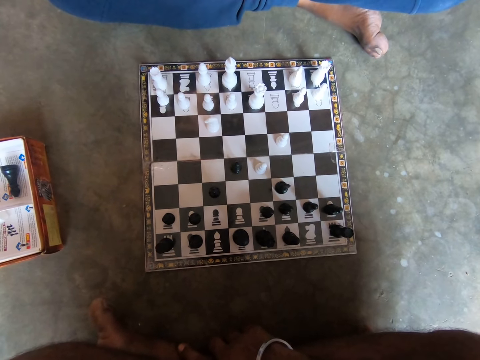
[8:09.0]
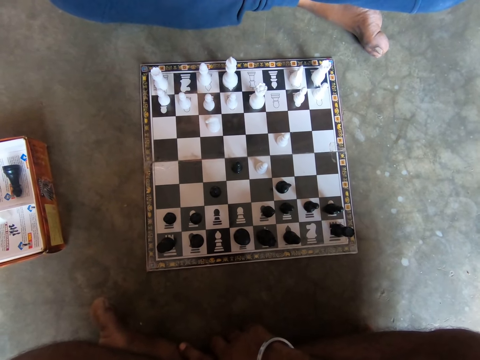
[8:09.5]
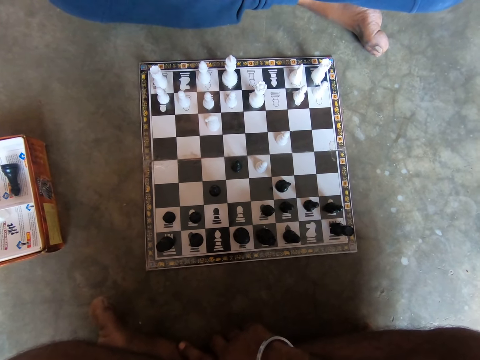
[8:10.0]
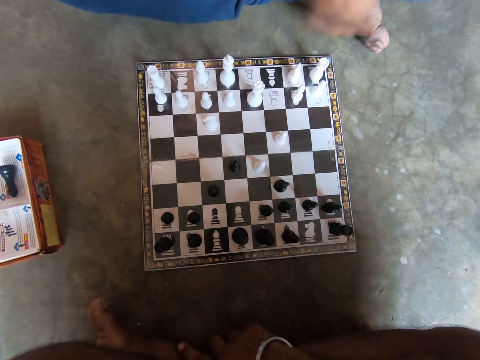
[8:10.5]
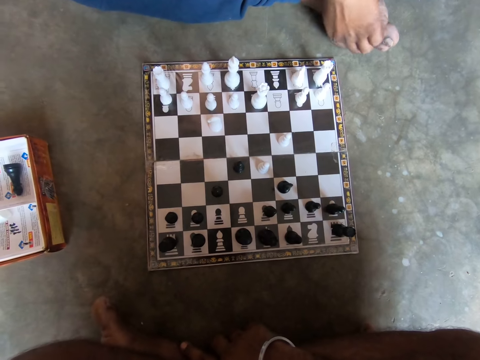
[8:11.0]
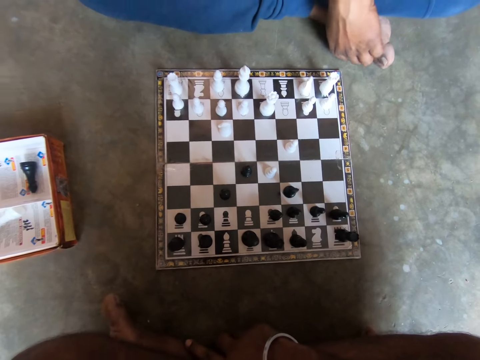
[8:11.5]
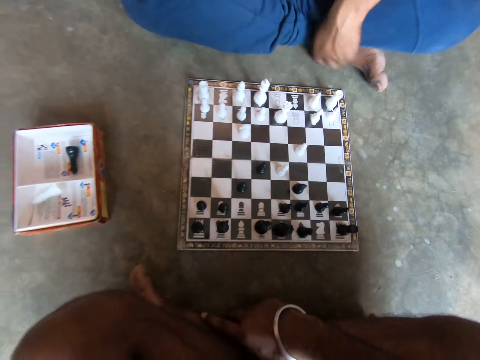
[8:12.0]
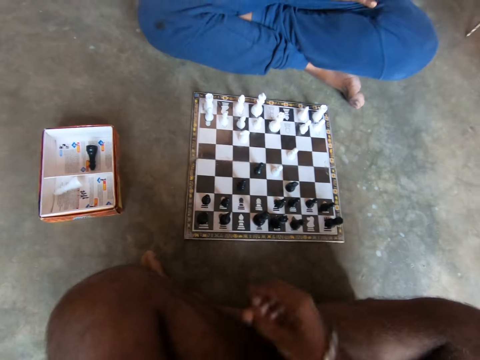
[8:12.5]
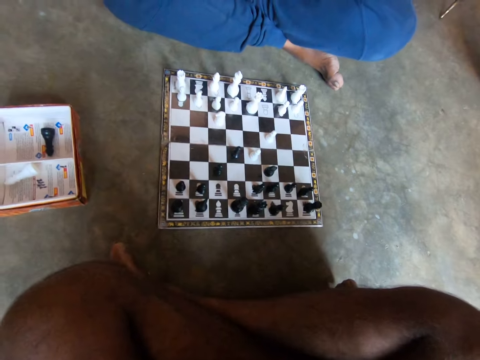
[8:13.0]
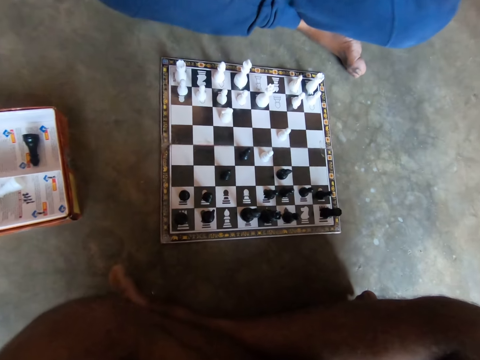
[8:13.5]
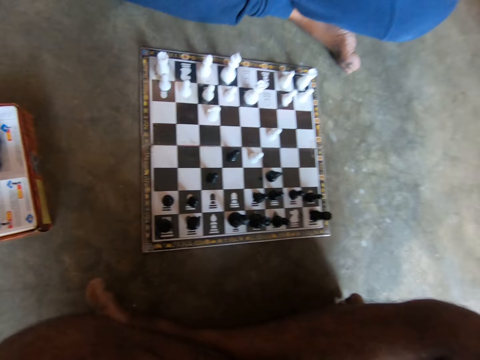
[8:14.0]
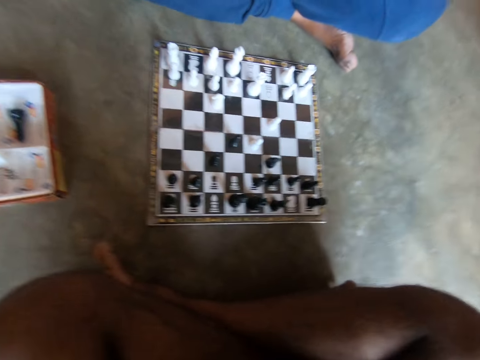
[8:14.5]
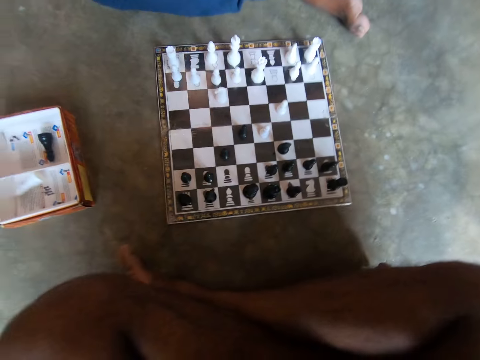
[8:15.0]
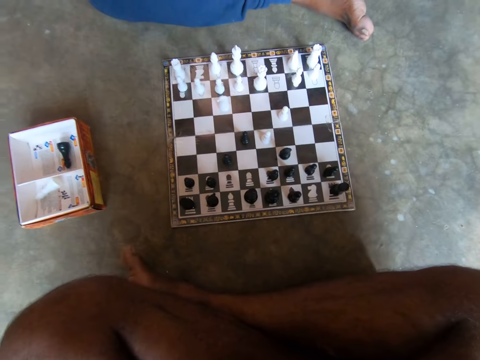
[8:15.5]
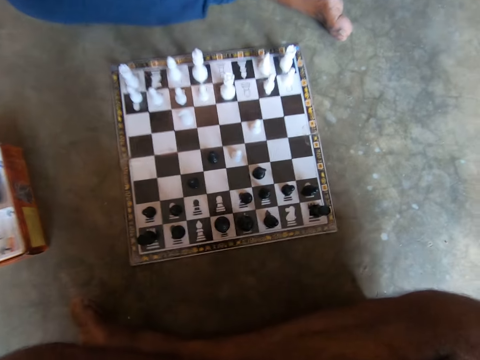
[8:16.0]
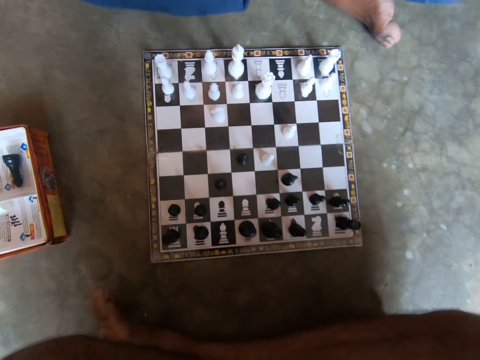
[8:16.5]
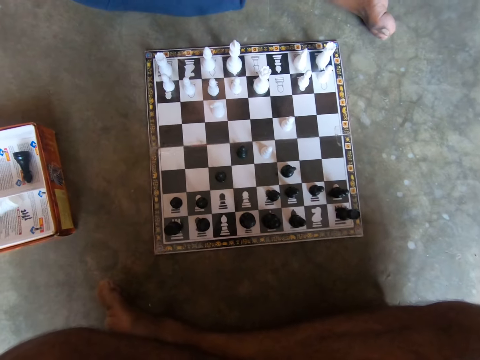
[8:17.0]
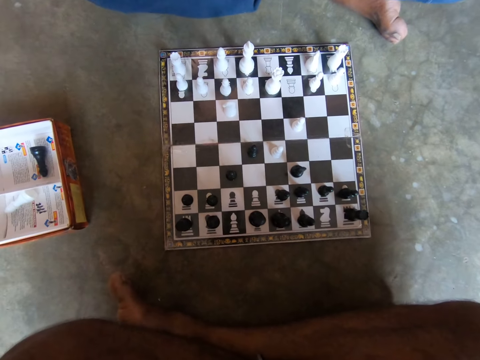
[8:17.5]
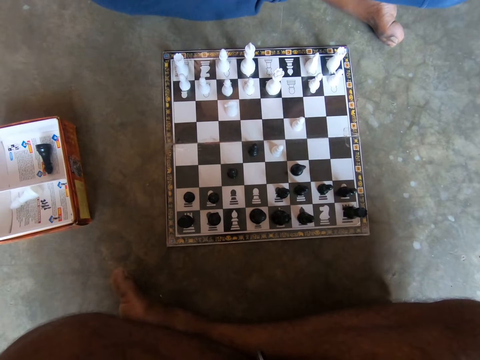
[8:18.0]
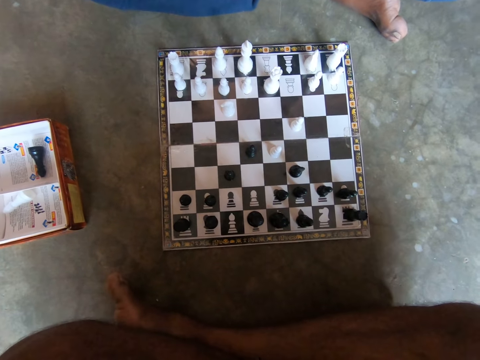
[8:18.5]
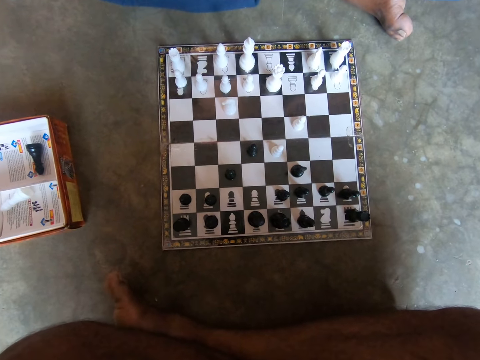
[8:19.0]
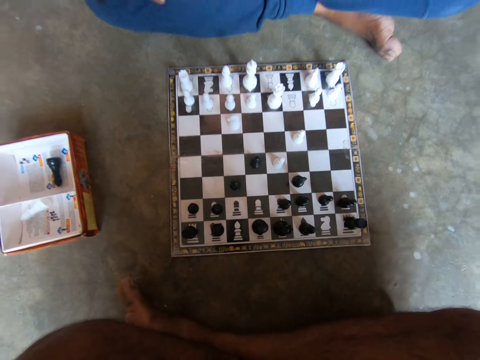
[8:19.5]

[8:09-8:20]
A man touches his leg and puts his hands on his knees. The camera wearer looks at the chessboard.

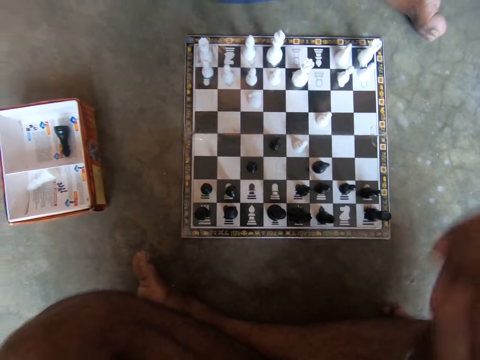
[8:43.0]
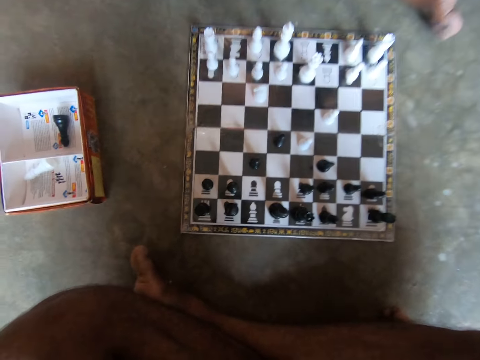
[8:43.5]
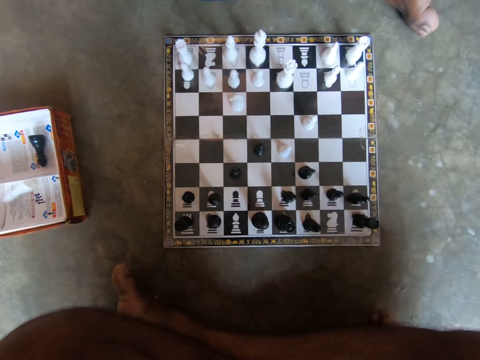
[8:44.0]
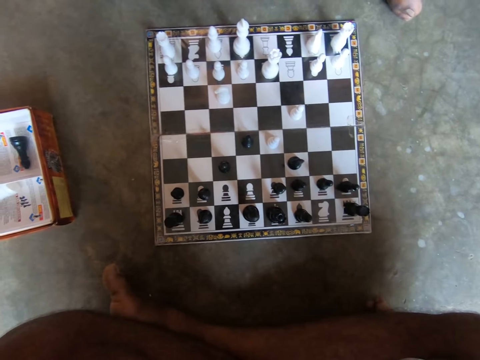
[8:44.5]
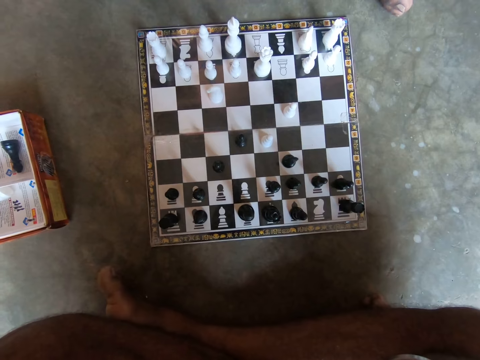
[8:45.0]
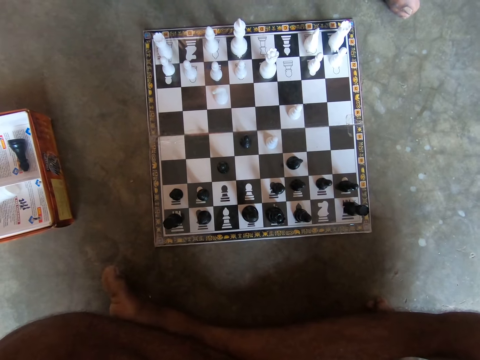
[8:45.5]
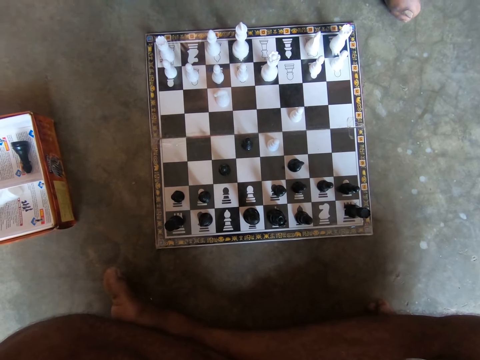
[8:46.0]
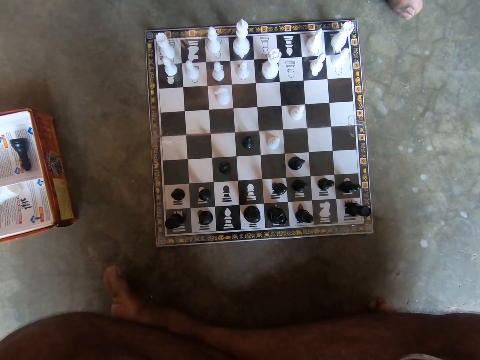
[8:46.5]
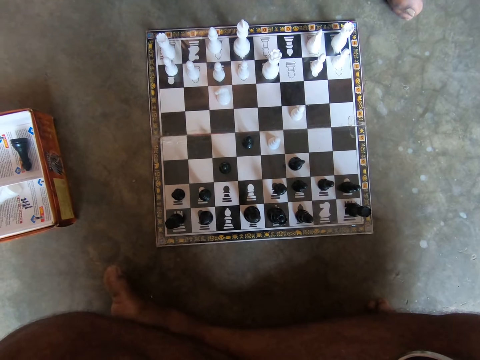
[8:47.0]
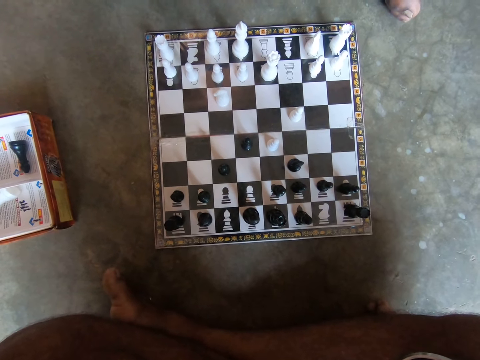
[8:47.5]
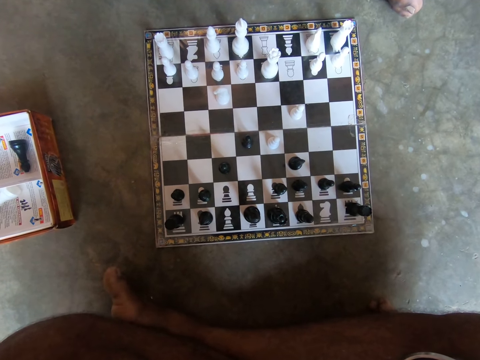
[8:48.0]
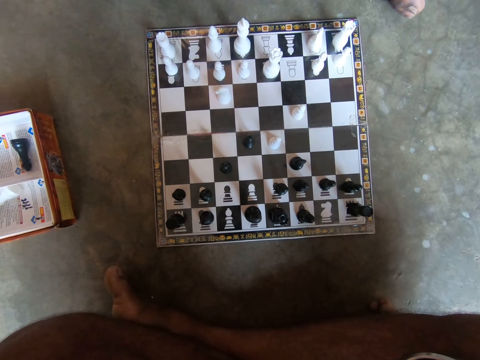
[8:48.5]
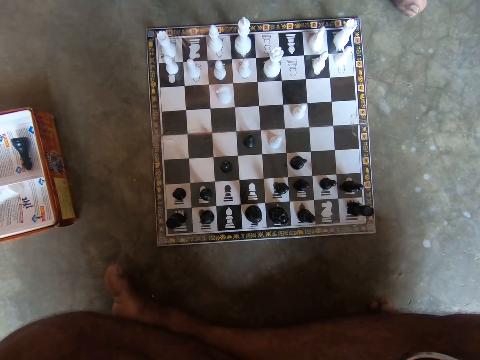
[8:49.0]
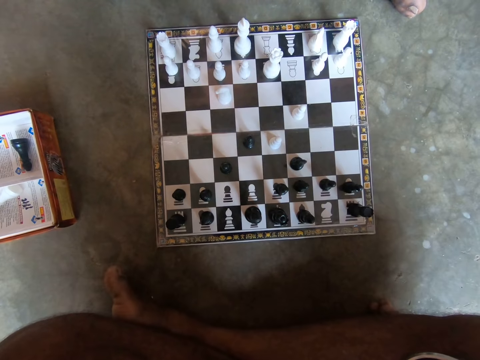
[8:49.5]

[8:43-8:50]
The camera wearer looks at the chessboard.

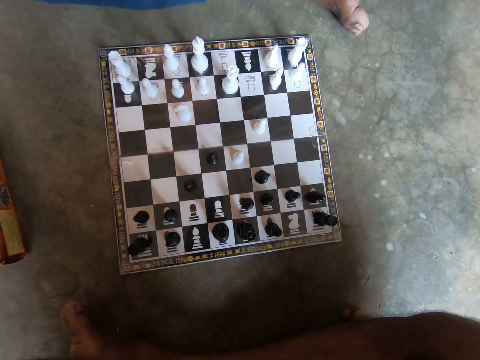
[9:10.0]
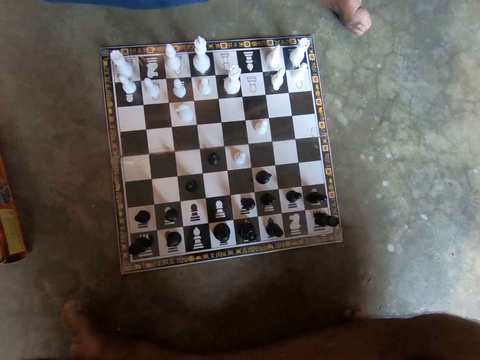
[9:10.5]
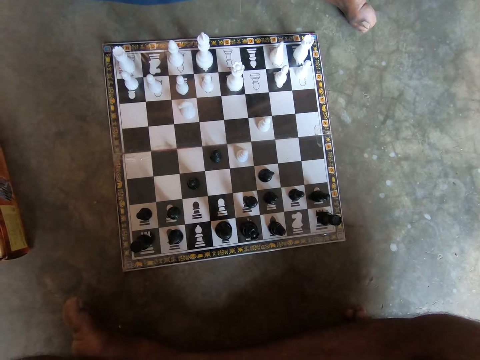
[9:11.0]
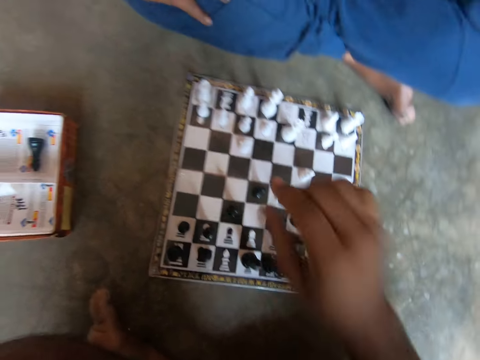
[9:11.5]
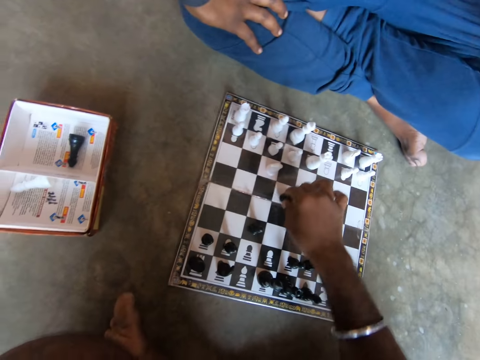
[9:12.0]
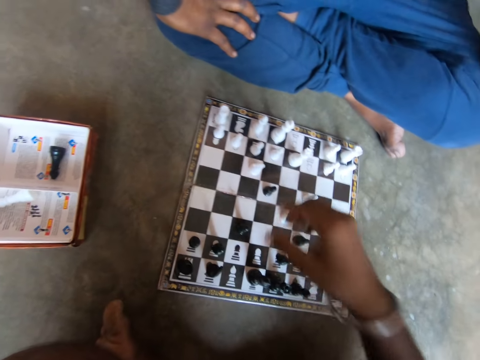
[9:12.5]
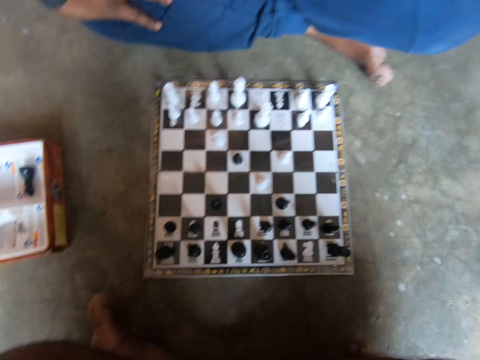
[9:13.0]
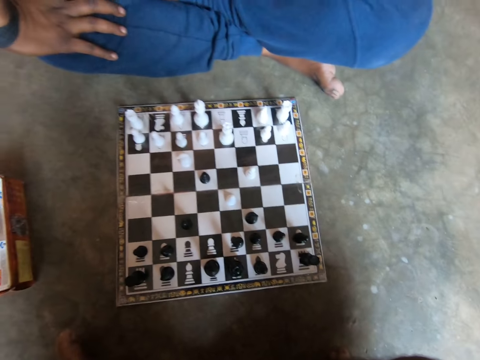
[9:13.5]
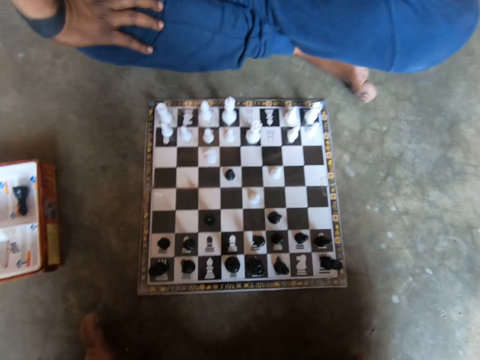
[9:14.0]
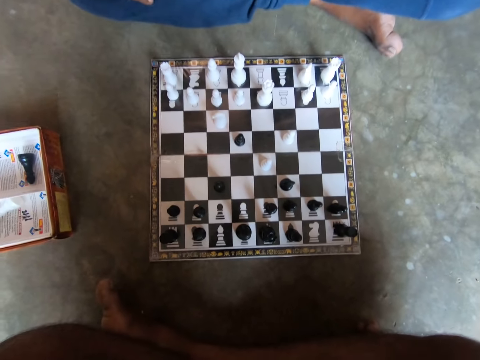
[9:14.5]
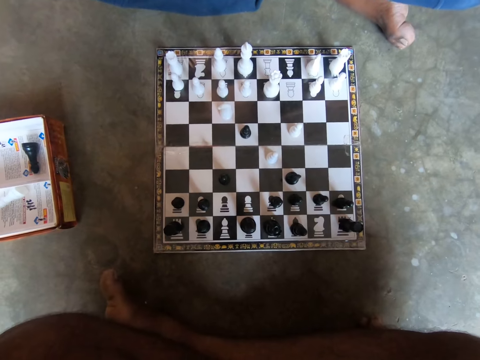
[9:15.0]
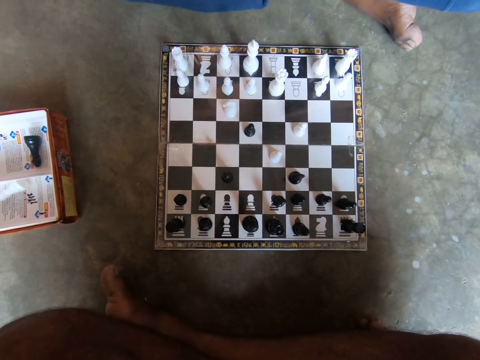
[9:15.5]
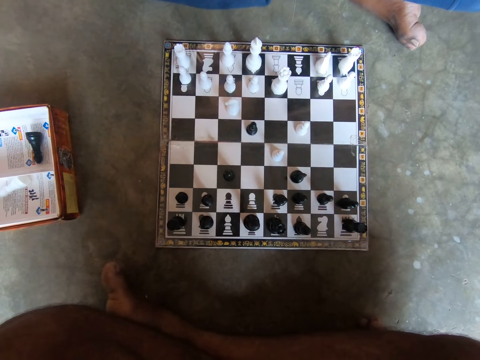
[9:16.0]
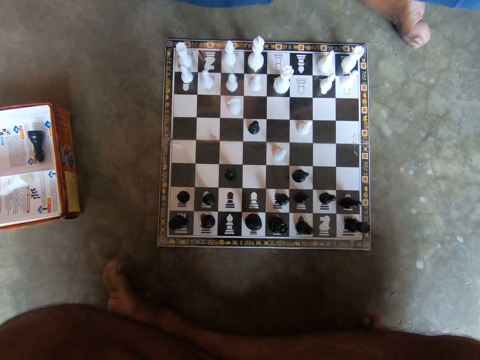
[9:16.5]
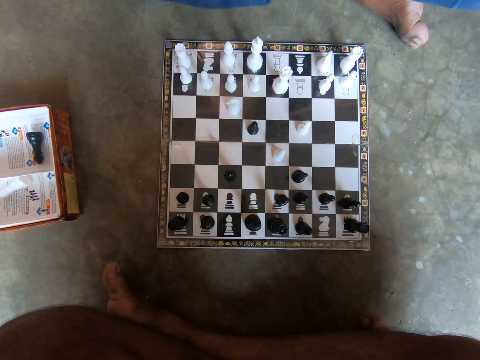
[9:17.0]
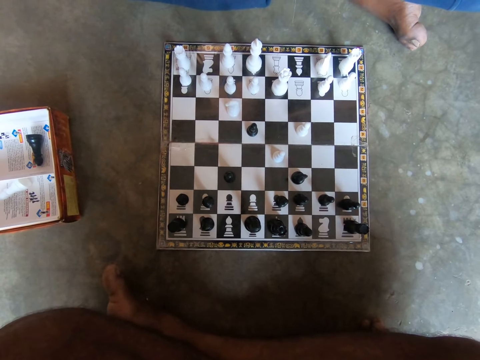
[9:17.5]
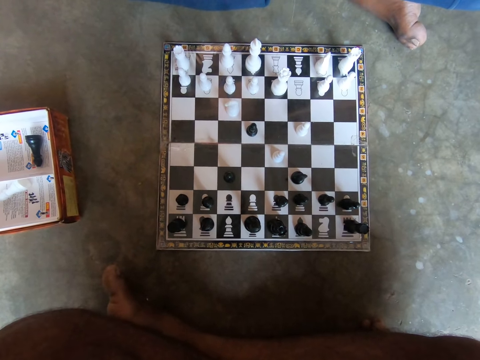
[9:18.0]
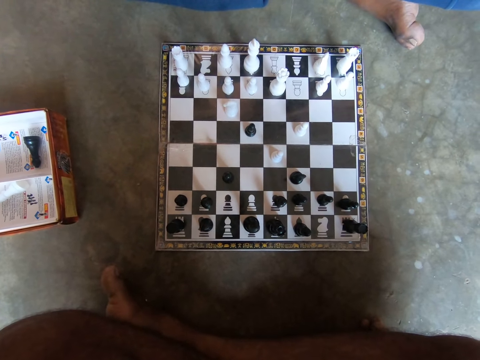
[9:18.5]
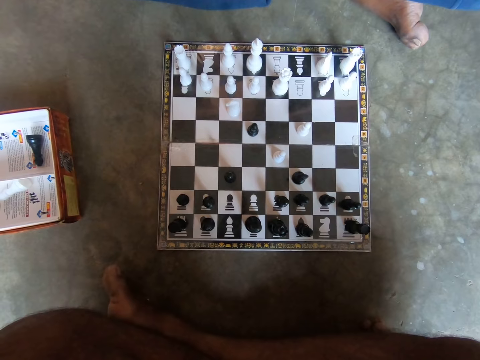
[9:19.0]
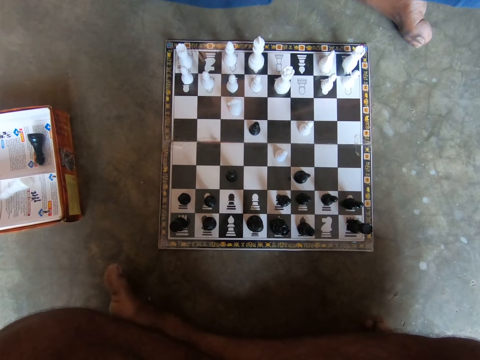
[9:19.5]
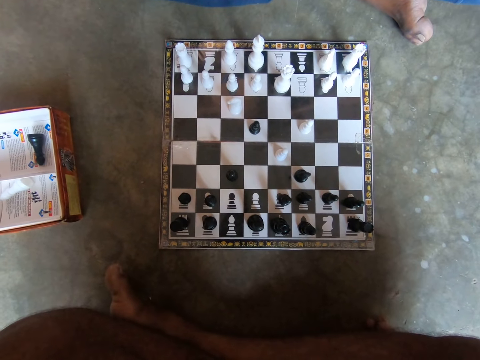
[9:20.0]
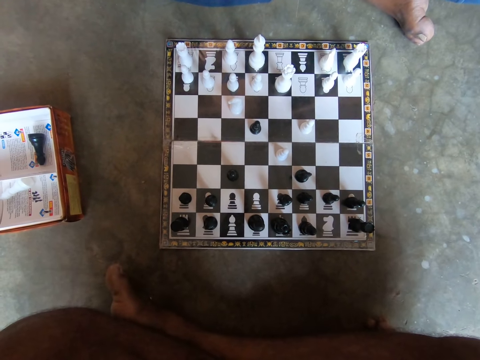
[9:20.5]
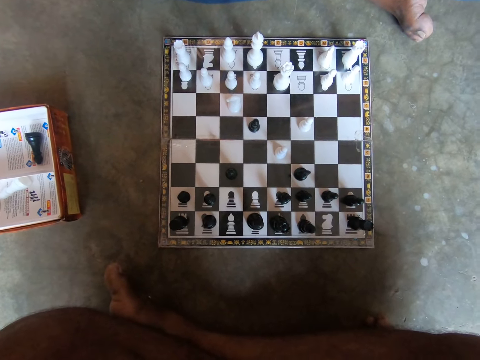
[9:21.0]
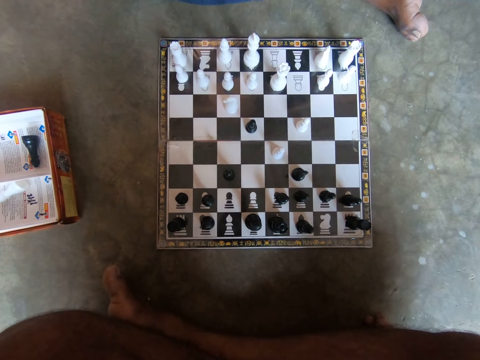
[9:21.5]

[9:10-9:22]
The camera wearer plays a black chess piece on the chessboard with his right hand. He holds the chess piece, moves the chess piece and lifts his hand. He stares at the checkerboard.
